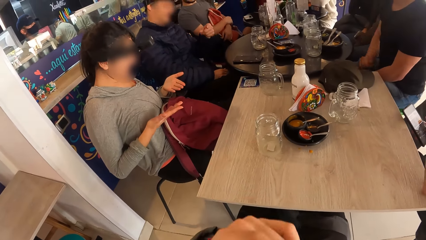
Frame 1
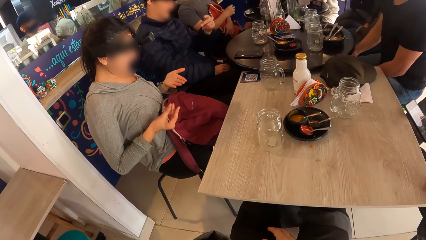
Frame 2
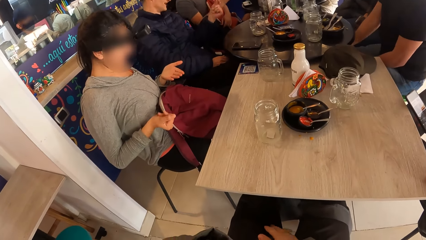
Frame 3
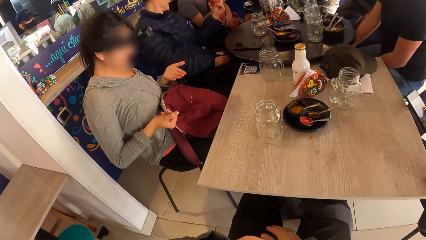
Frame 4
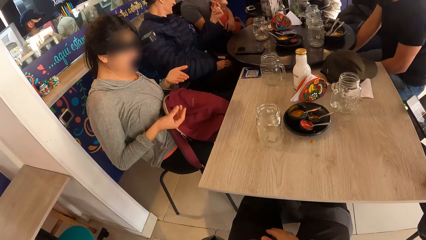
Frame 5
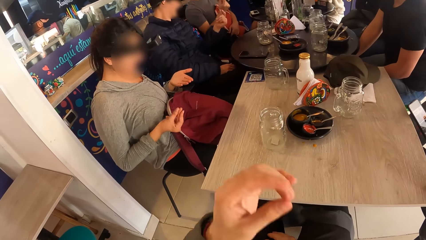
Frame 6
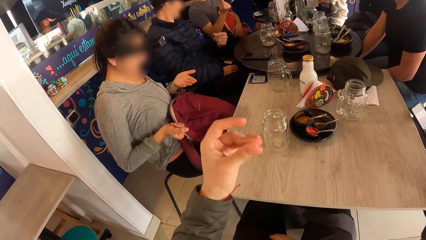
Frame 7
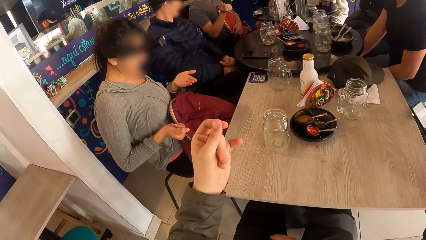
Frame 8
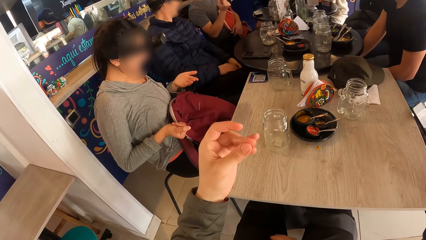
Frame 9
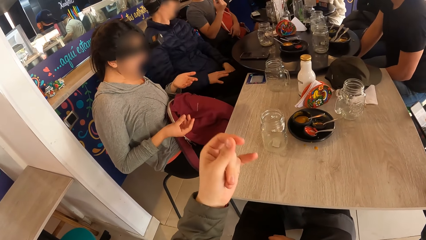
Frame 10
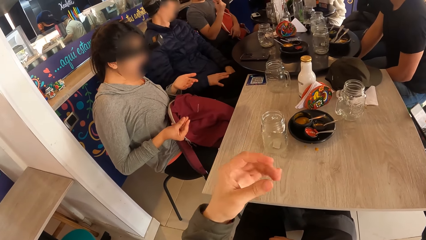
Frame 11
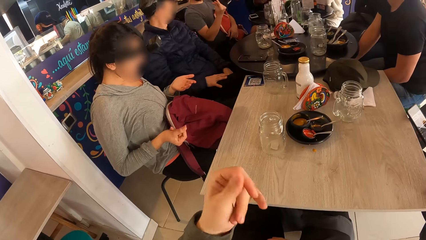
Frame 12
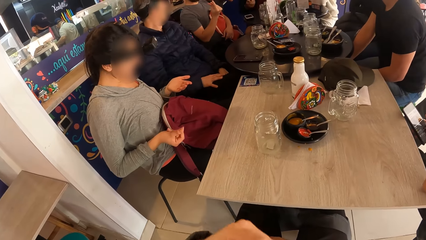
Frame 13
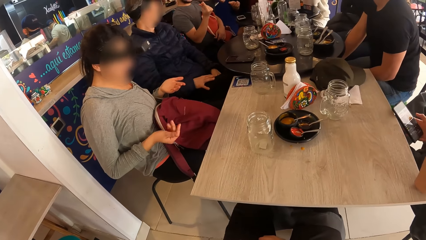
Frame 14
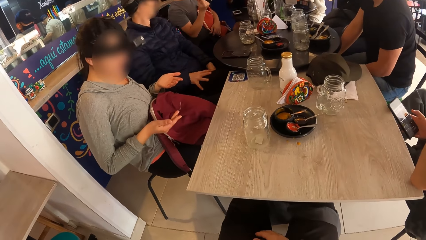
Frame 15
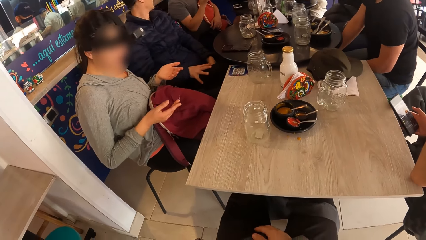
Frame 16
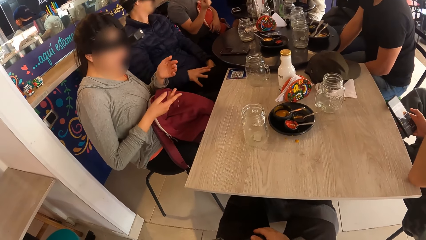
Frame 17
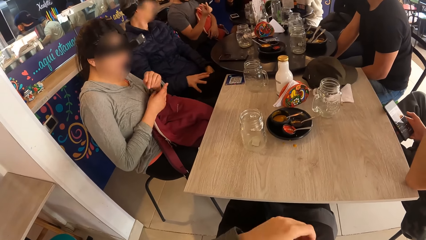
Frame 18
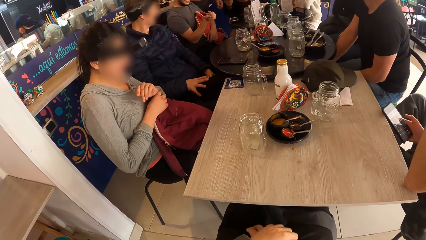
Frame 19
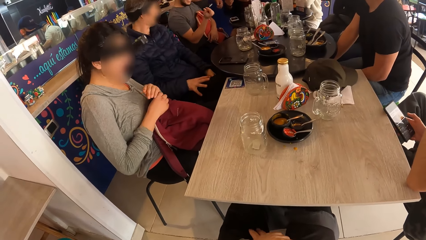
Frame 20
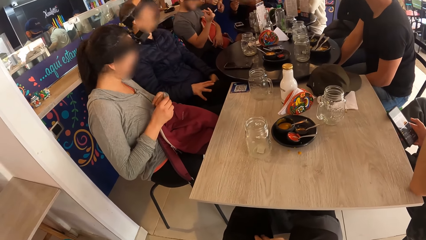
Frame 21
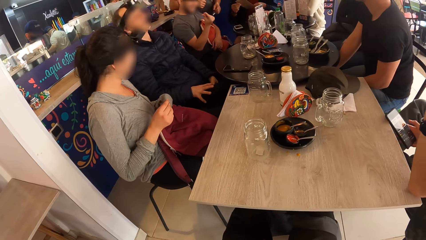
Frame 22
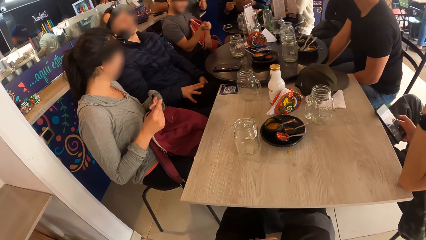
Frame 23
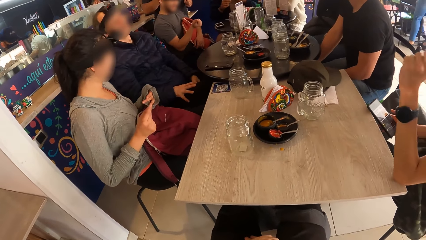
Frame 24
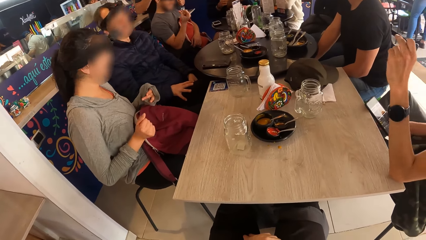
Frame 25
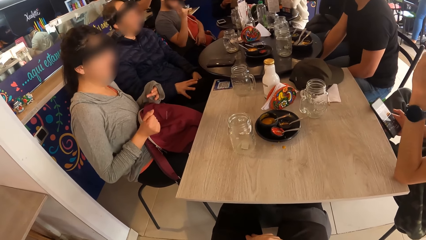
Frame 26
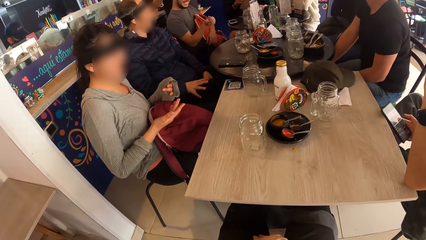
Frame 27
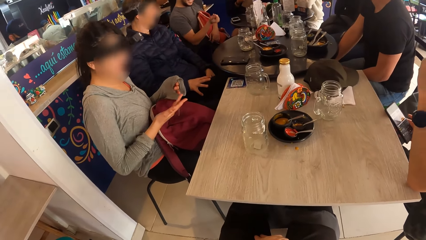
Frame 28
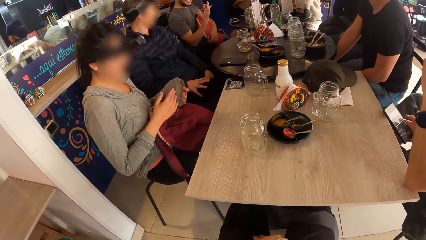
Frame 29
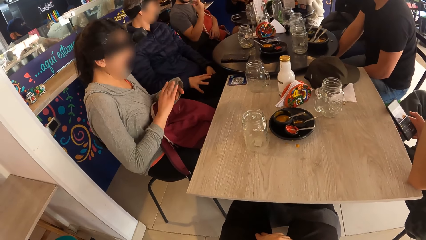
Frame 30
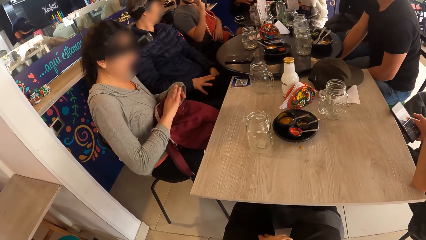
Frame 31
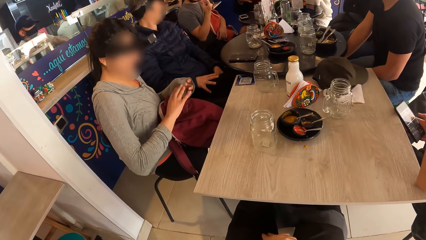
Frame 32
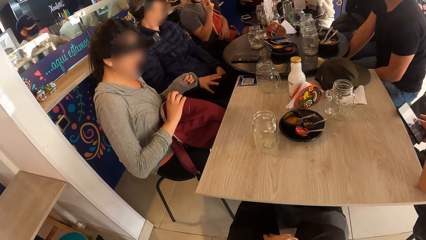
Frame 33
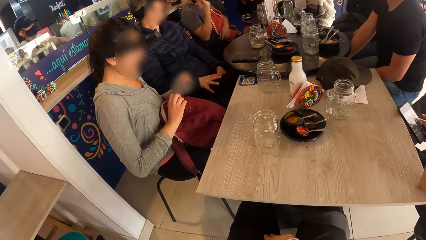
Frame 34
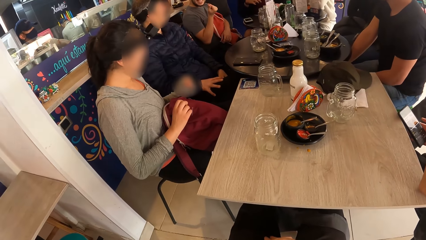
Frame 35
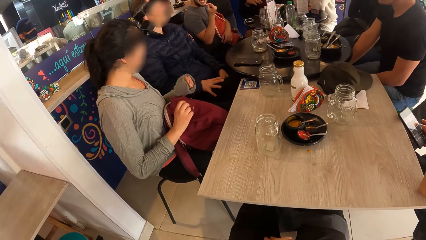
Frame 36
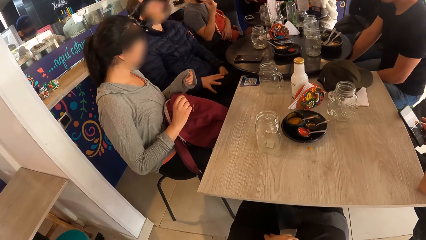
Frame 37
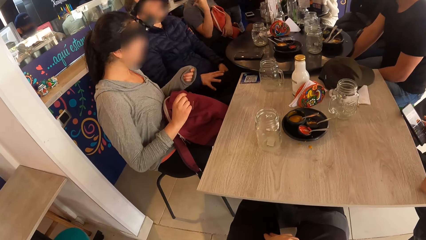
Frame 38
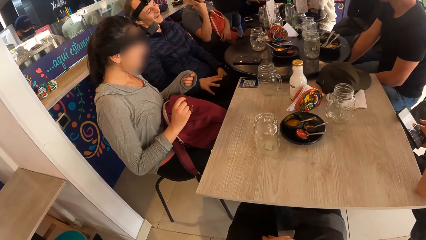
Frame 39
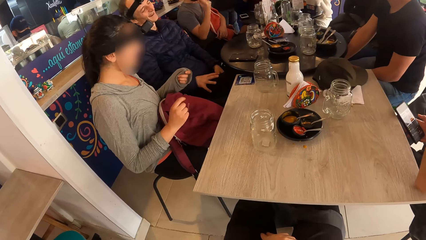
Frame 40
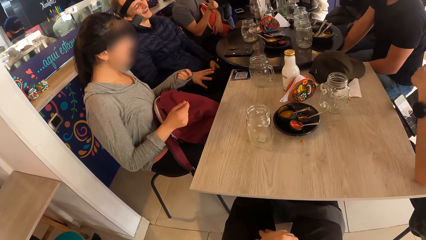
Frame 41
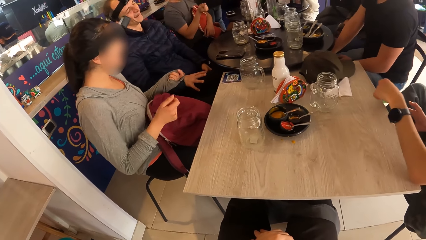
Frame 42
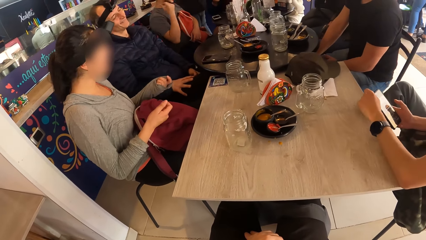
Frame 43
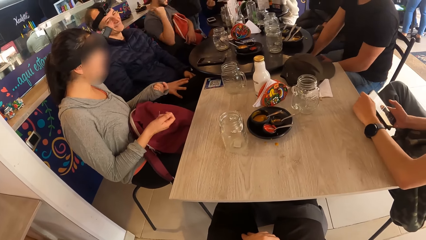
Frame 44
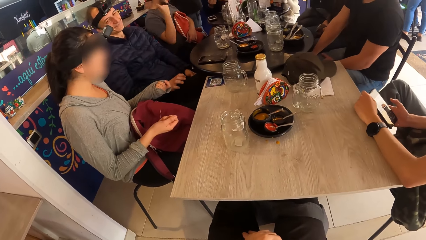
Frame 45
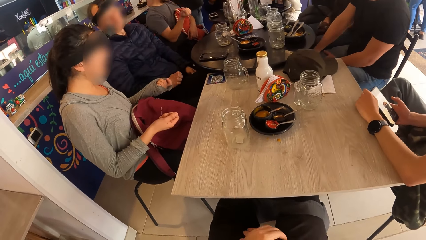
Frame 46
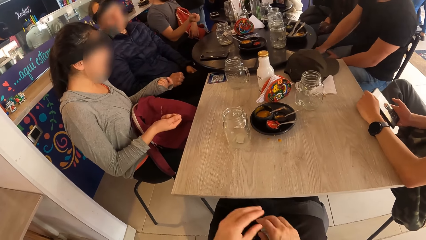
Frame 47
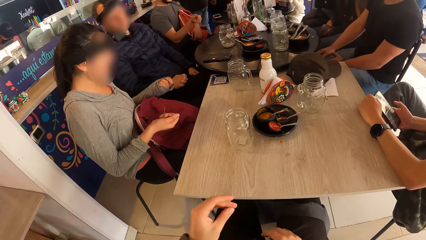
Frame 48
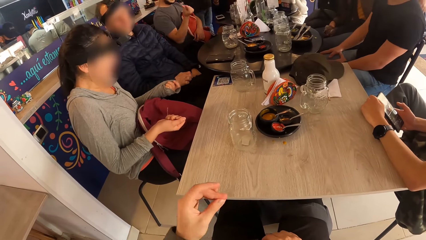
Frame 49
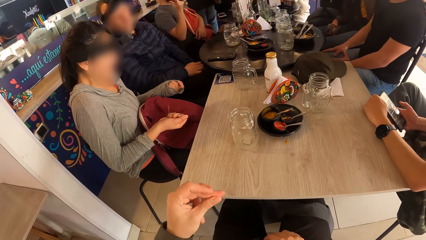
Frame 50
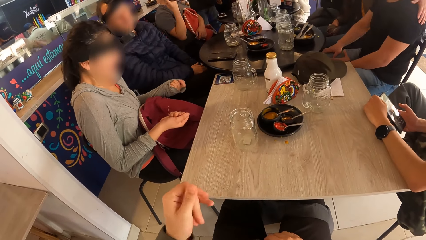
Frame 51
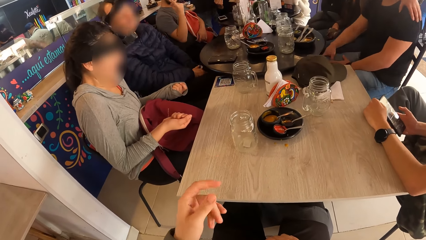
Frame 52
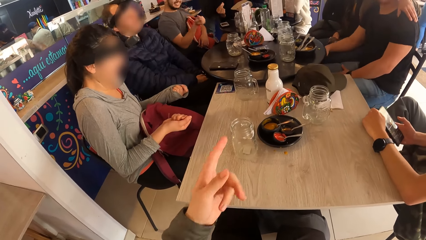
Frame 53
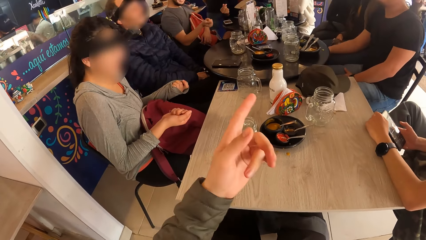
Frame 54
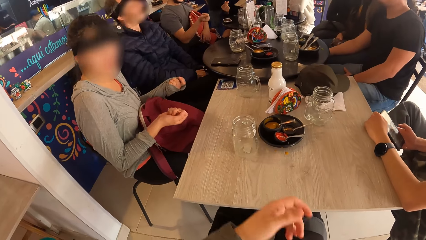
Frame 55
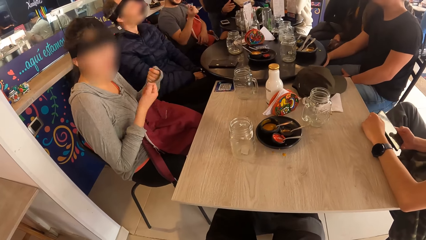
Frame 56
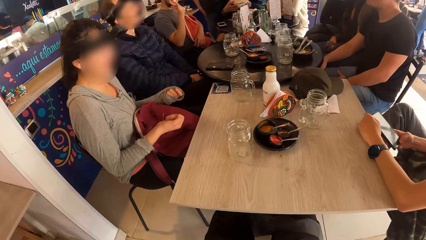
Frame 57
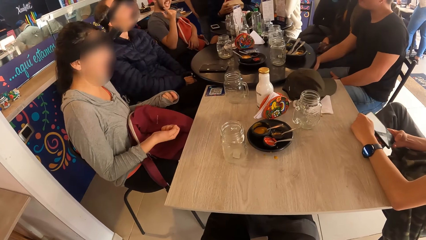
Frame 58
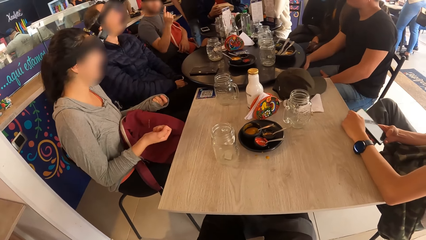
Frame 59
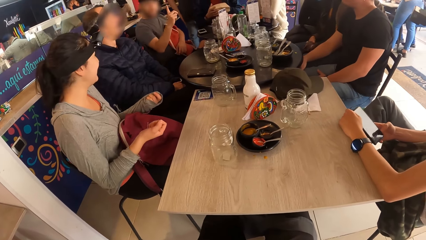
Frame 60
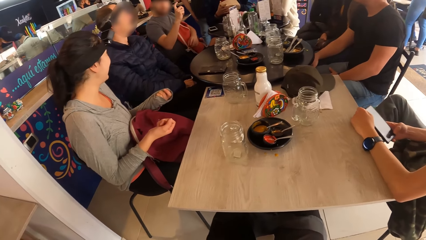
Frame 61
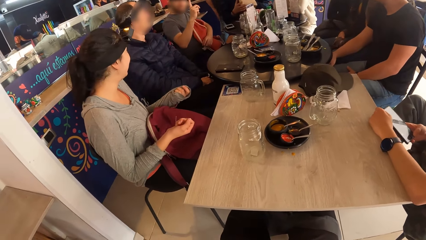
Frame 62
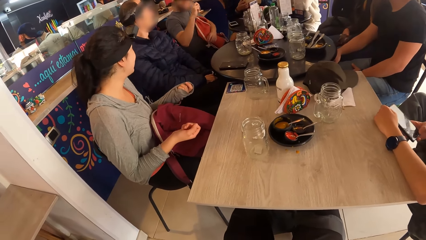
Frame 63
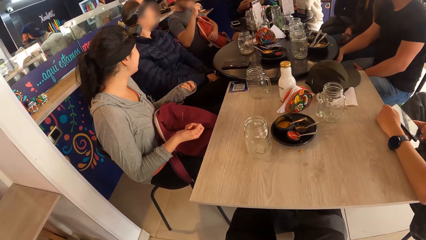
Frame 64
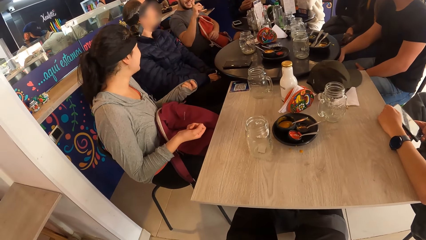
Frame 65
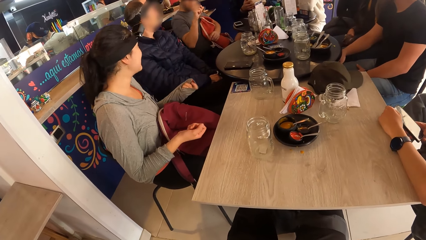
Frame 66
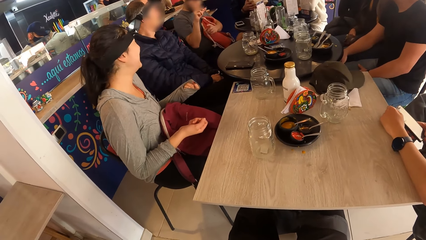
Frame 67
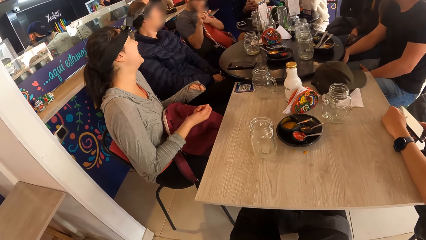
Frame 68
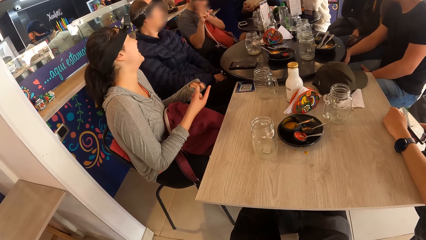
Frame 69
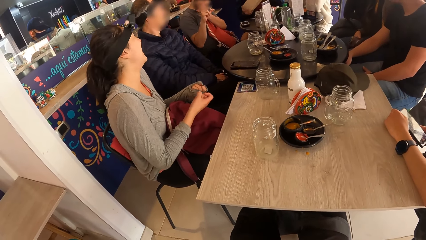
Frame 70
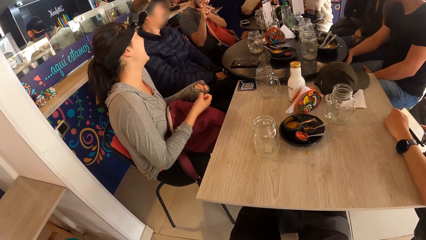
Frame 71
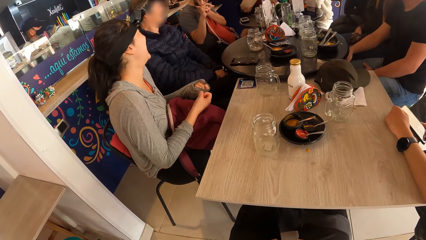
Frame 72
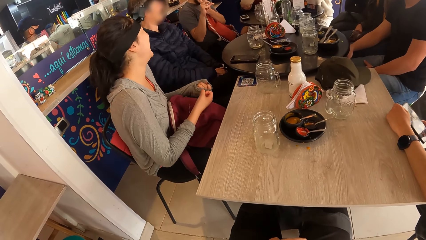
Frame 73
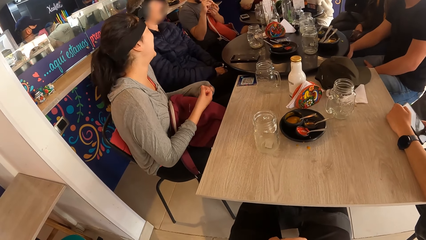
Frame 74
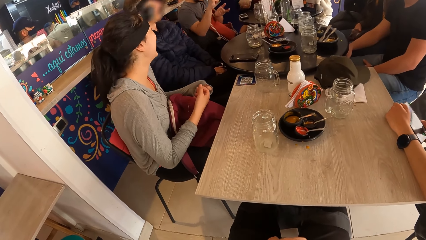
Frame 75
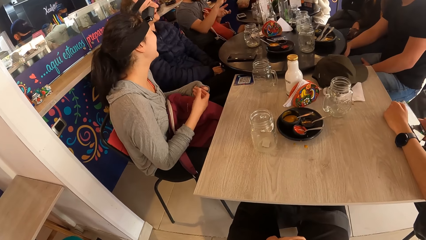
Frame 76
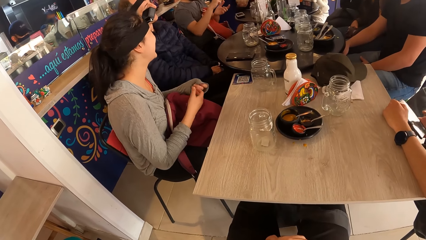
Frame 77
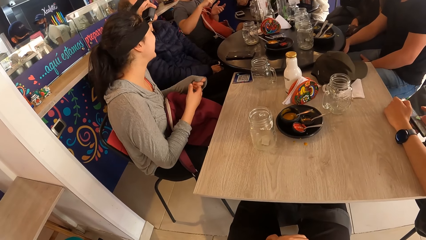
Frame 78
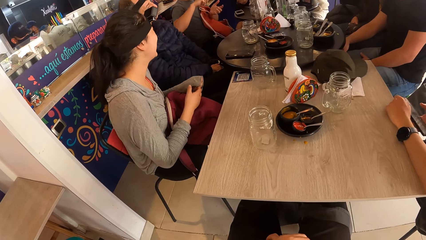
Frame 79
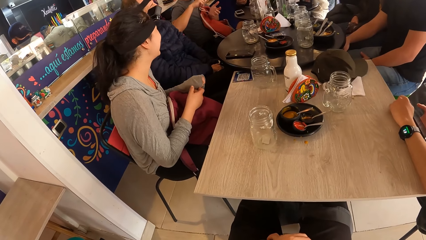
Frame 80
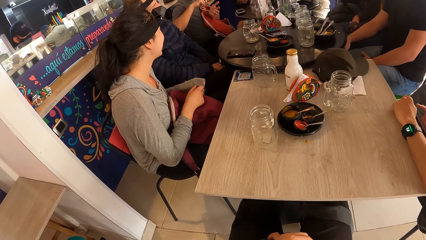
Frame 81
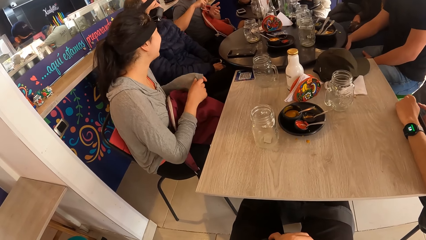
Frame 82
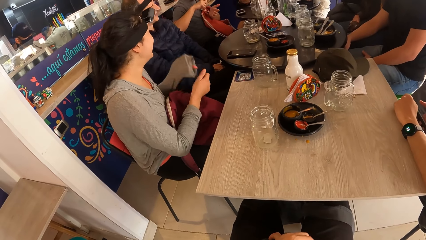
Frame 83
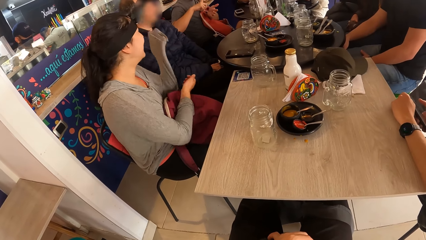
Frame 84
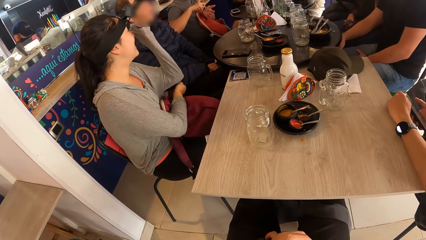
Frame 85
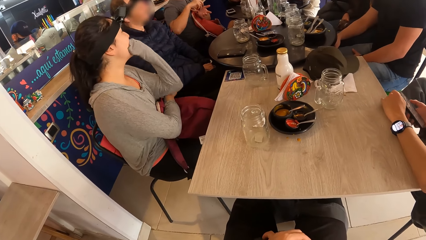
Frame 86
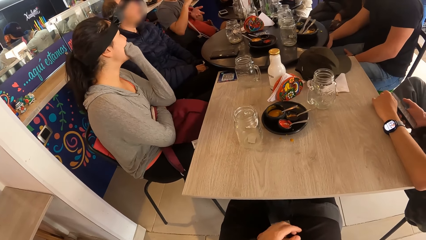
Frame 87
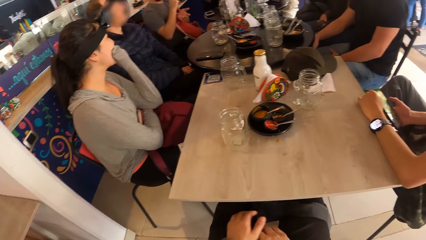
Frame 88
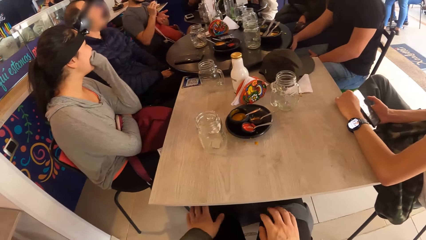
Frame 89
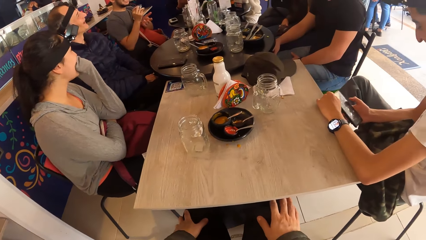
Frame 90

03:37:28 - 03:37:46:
A man interacts with the camera wearer. Another man snaps his right hand. The camera wearer taps their fingers. A woman pulls a shirt over her left hand with her right hand. Another man operates a phone. Another man taps his fingers. Another woman places her left hand on the shoulder of another man. The camera wearer taps their fingers and snaps their left hand. The man who tapped his fingers interacts with the first man. The camera wearer looks around a room. The first woman touches her face with her left hand.
